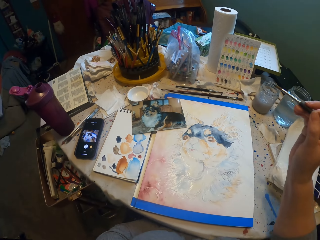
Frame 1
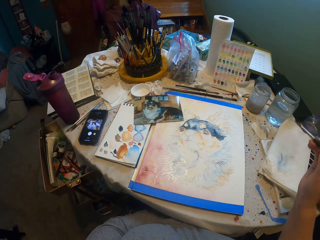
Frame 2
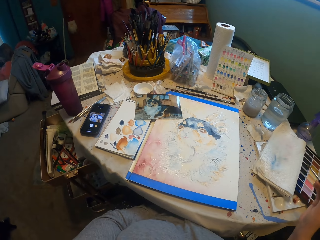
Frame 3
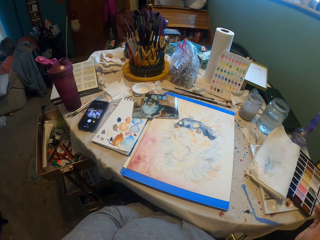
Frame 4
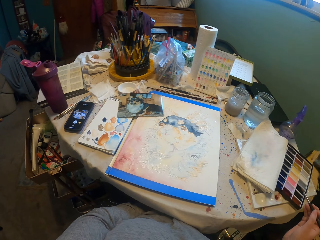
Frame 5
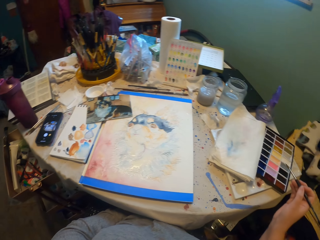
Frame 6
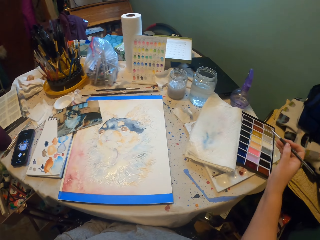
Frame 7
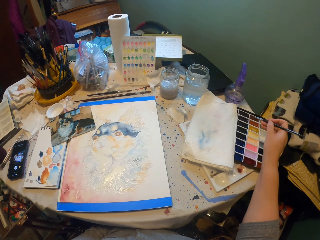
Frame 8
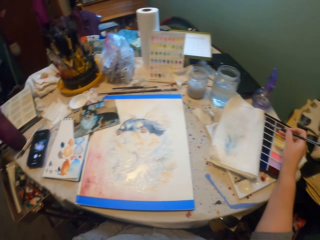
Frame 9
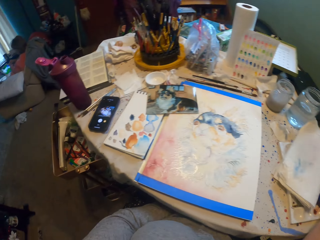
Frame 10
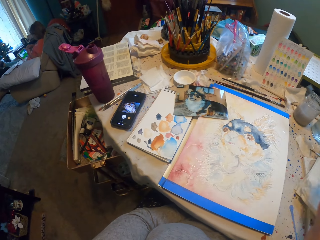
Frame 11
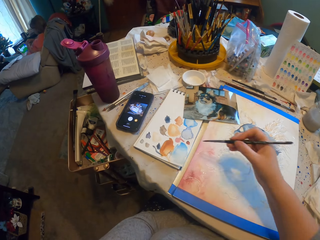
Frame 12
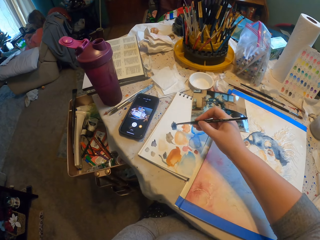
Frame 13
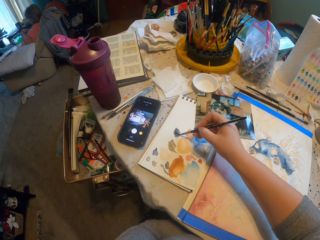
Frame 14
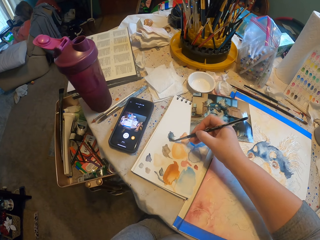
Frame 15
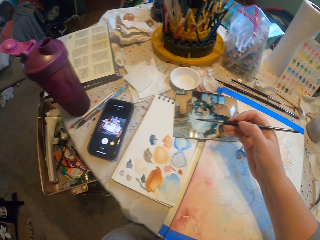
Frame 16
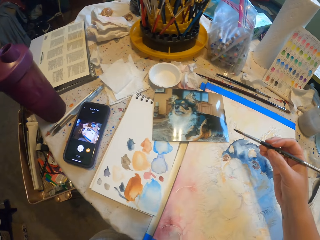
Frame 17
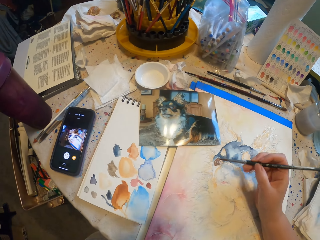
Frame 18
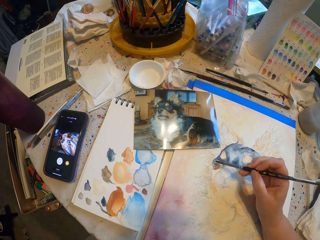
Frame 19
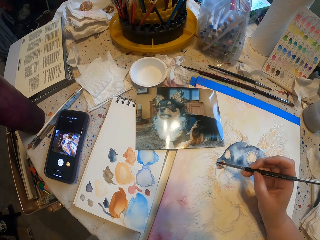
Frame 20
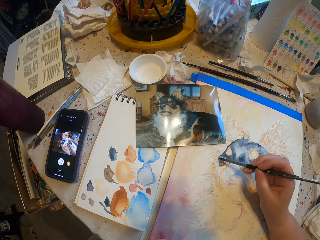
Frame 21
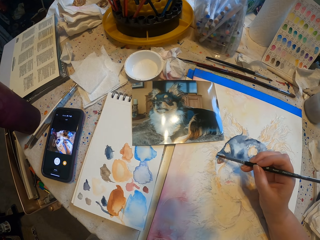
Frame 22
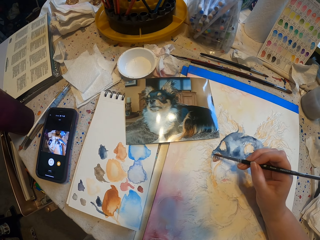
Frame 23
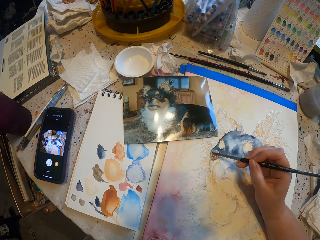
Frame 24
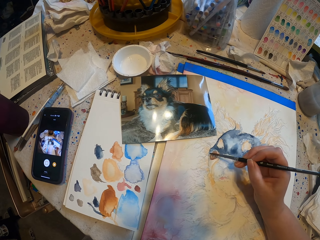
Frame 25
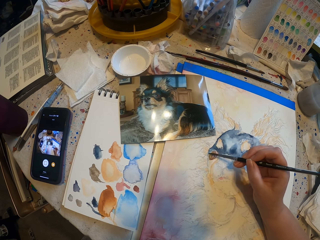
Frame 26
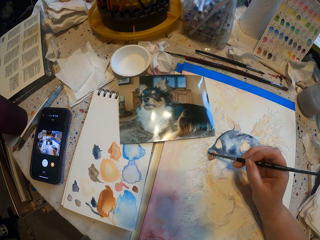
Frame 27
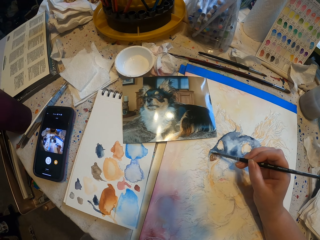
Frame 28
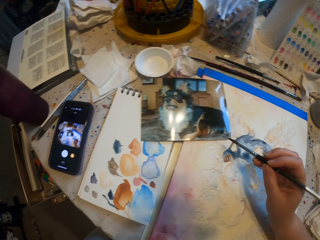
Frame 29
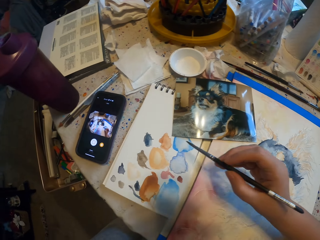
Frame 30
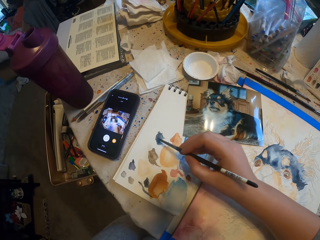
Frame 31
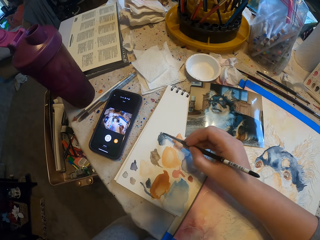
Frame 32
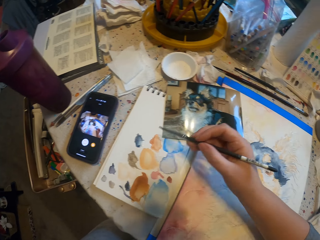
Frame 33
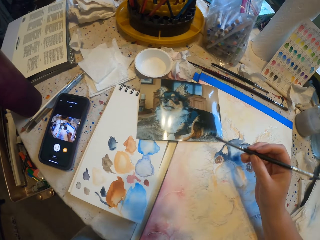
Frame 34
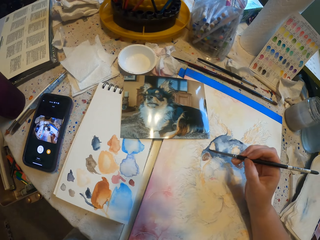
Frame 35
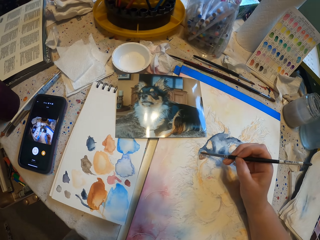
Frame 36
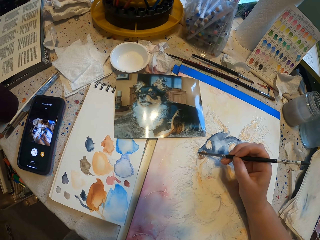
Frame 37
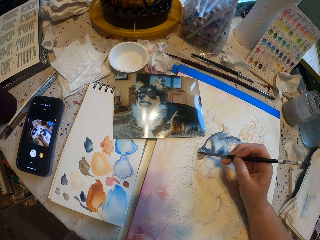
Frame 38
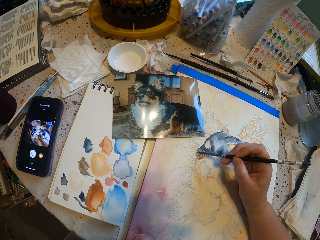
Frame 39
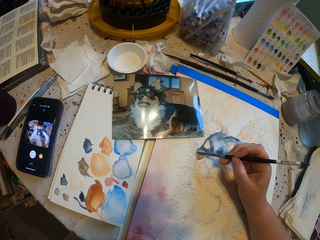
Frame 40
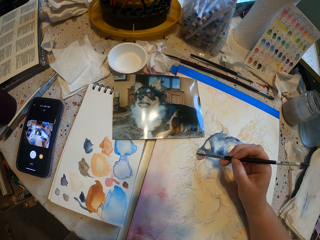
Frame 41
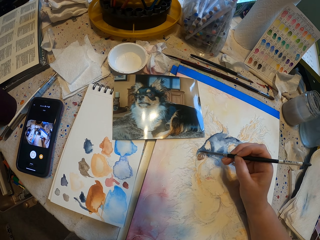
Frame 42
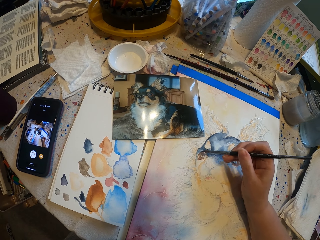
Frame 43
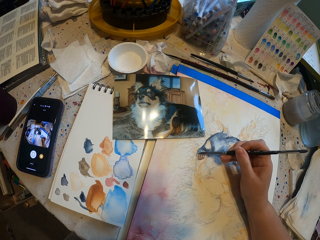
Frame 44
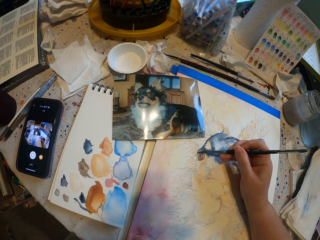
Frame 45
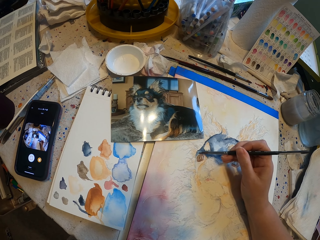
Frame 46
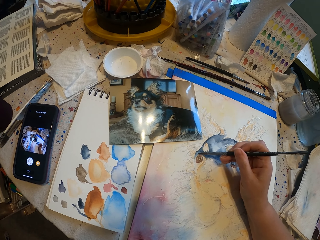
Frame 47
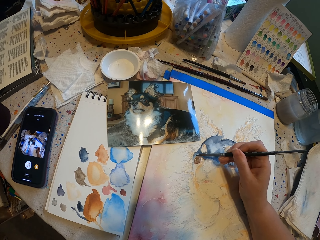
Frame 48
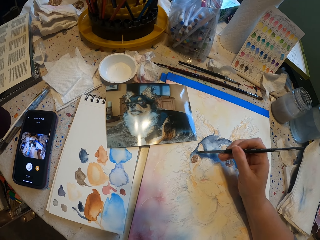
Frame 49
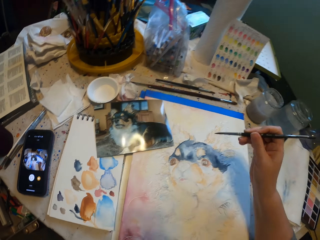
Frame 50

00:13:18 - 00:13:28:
The camera wearer picks the mixed color on the board by the pencil. They test the color and paint a picture. They collect the color by the pencil and draw.

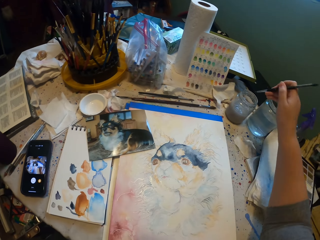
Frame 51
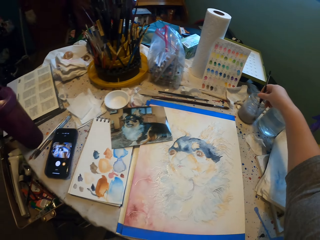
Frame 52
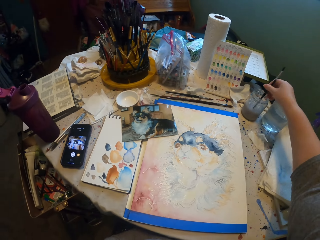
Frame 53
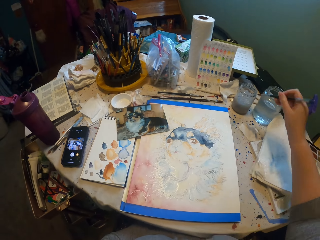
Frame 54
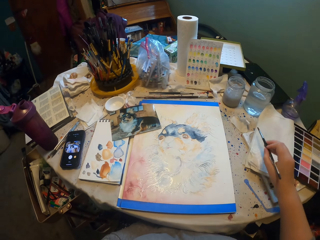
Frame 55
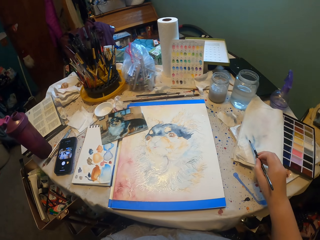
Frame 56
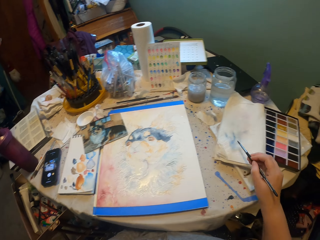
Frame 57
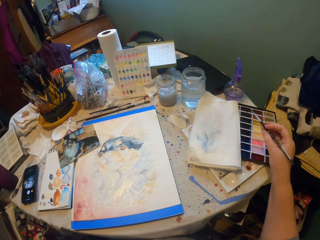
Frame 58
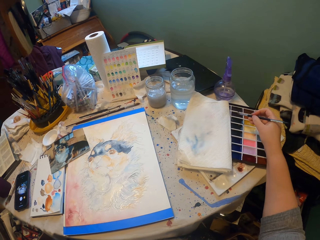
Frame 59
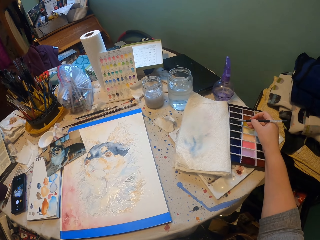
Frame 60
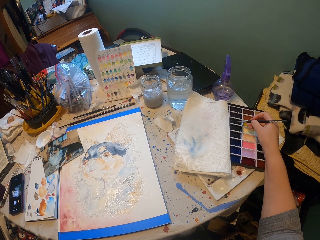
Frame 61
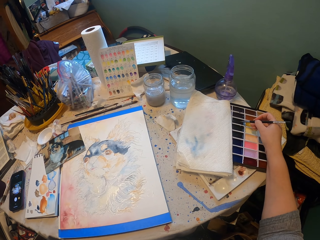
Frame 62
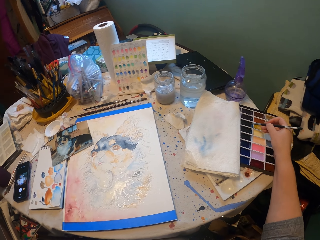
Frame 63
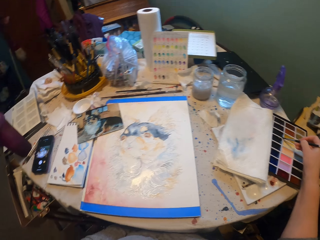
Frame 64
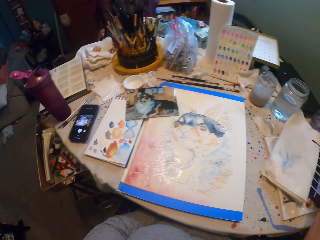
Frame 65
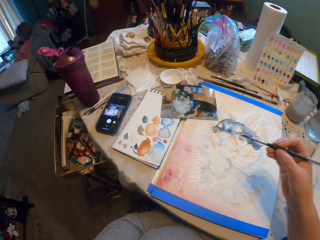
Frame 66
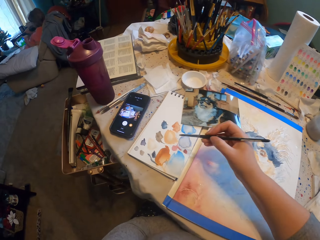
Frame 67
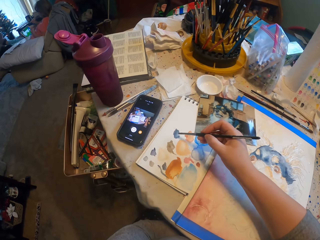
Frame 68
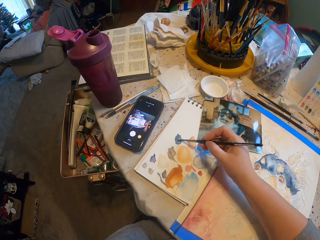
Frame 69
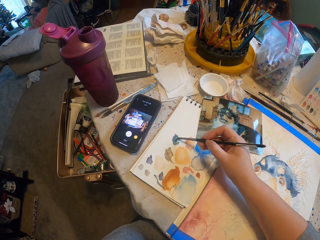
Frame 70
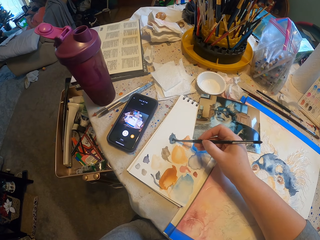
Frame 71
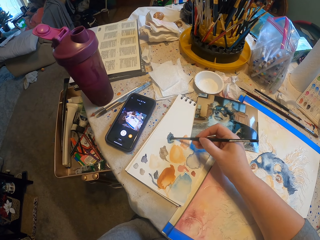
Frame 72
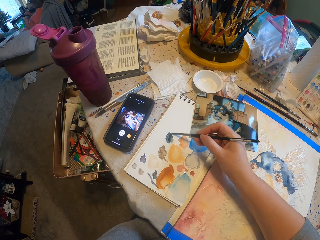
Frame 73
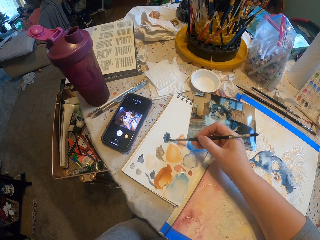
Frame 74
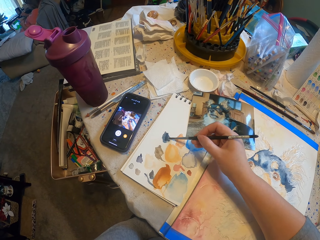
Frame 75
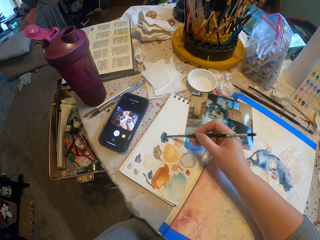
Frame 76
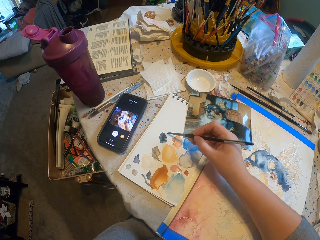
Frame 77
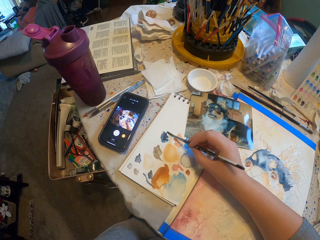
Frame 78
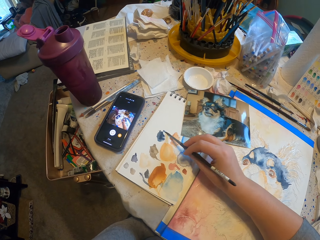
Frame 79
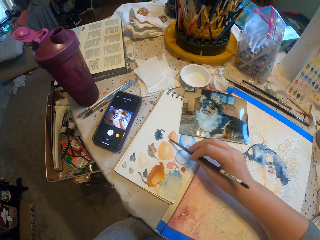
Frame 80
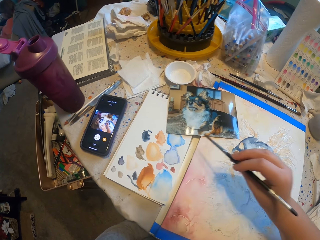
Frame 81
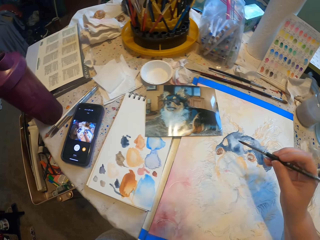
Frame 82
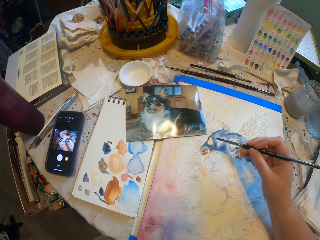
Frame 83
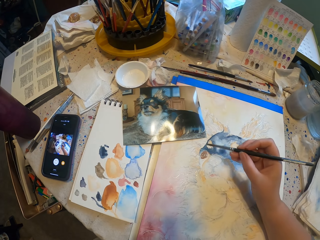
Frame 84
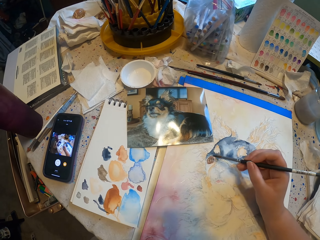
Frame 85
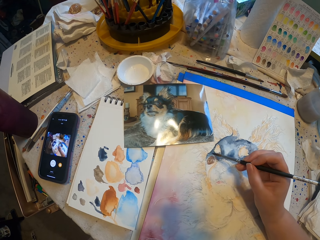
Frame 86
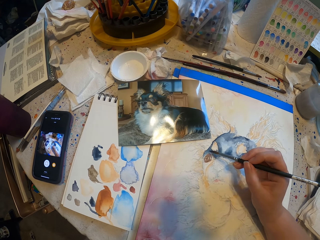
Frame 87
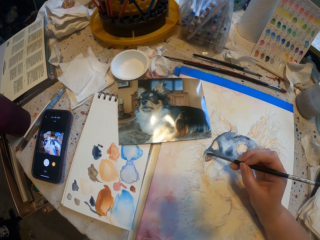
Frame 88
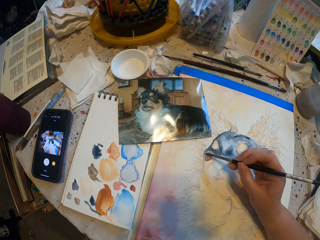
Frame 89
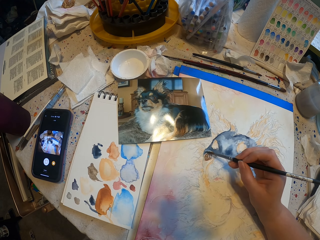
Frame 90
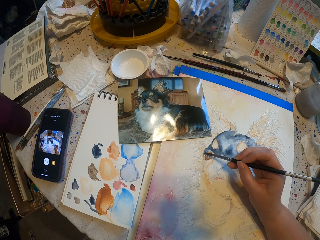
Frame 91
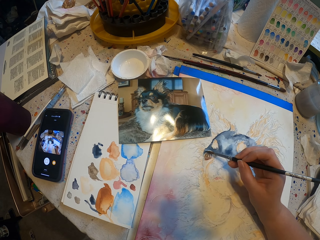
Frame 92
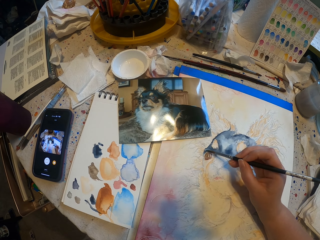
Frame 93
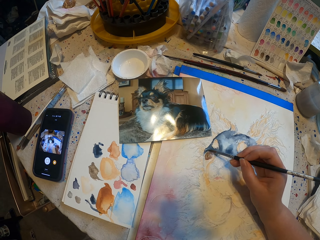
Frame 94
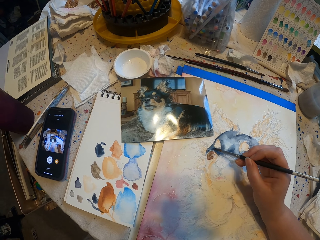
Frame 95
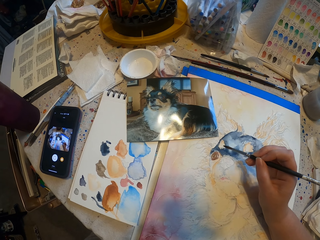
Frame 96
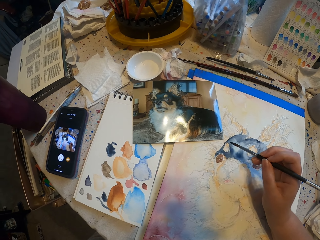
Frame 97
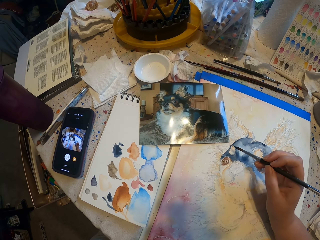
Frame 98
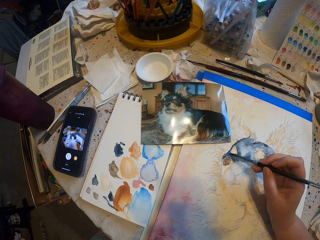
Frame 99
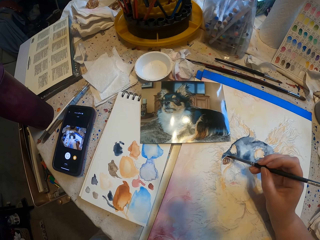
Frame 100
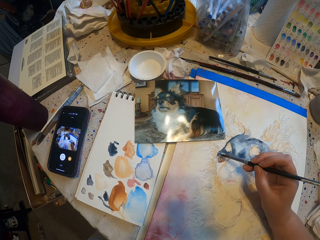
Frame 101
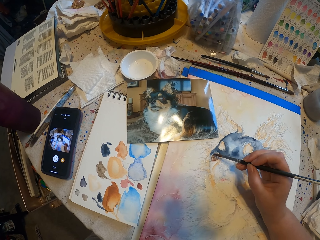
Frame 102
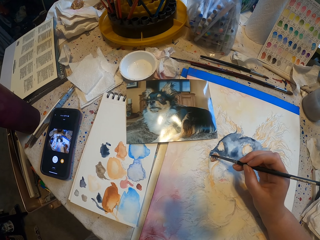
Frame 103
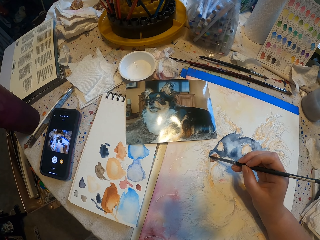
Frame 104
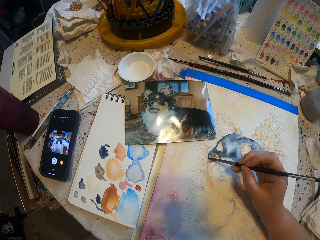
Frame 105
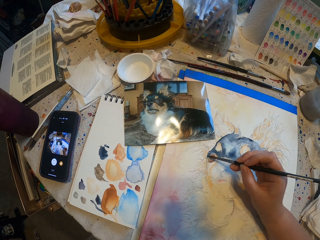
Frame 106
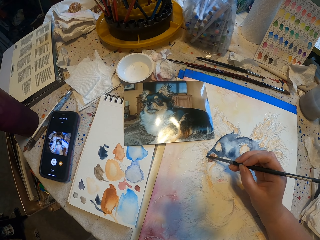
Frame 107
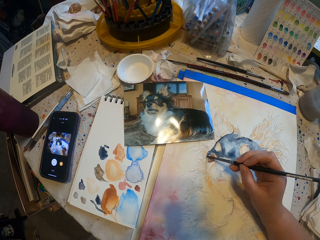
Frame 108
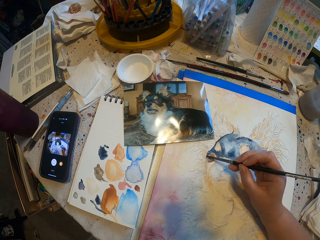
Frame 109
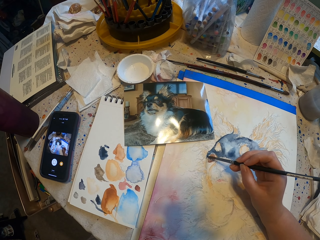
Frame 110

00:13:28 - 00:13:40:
The camera wearer dips the brush in the water. They dry the excess water with a tissue, pick the color from the palette with the brush, mix water and color on the board, test the color and paint a picture.
